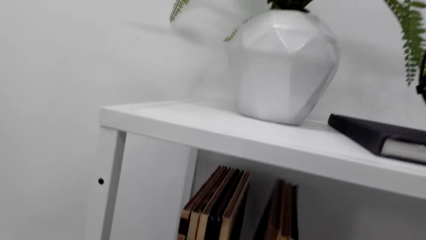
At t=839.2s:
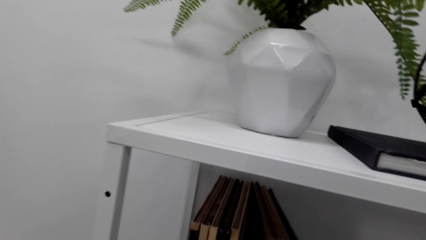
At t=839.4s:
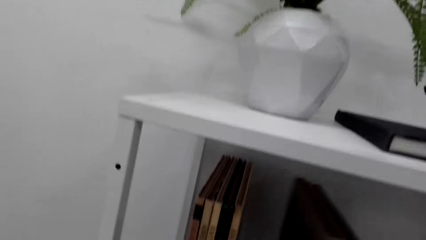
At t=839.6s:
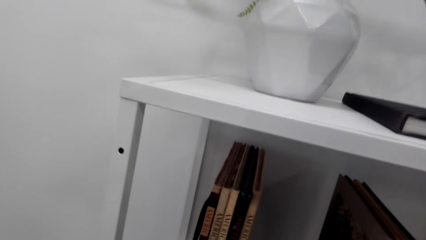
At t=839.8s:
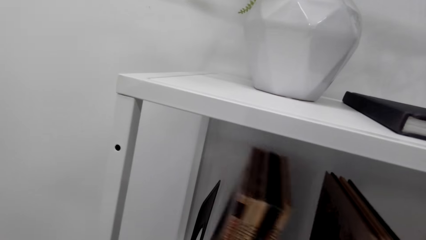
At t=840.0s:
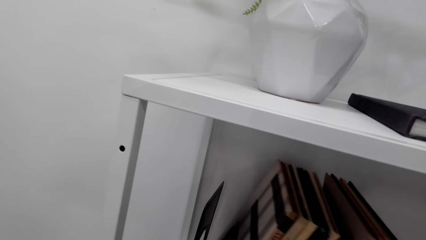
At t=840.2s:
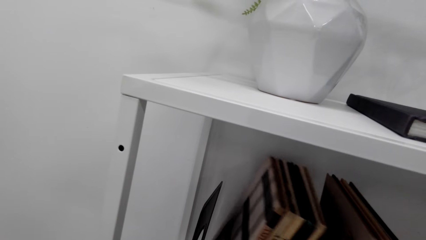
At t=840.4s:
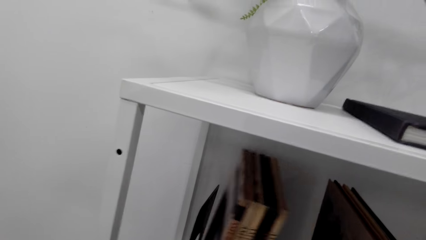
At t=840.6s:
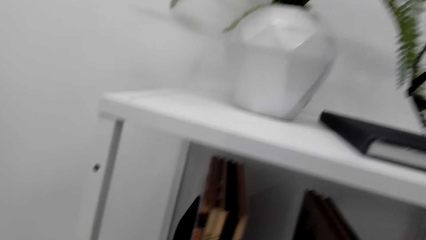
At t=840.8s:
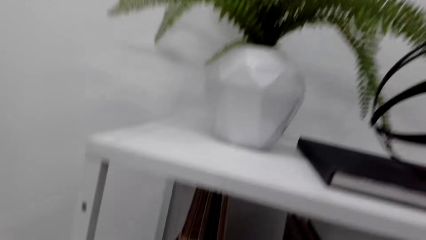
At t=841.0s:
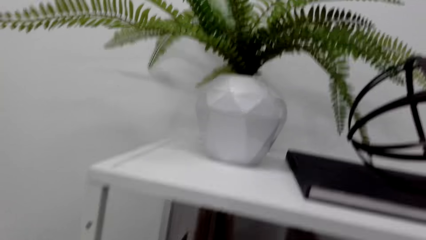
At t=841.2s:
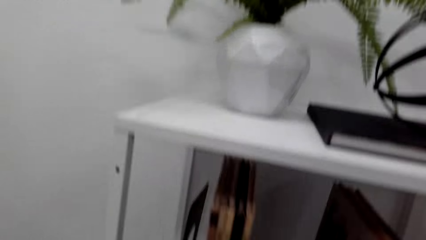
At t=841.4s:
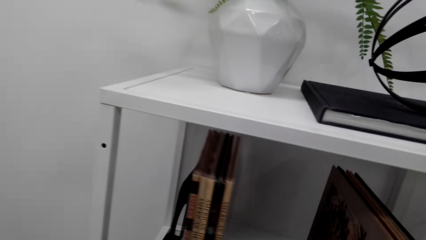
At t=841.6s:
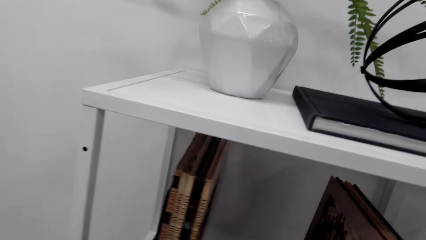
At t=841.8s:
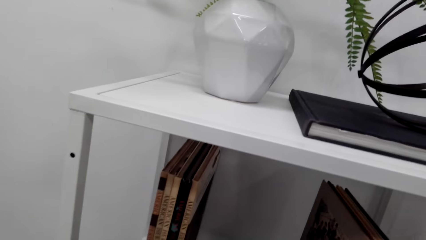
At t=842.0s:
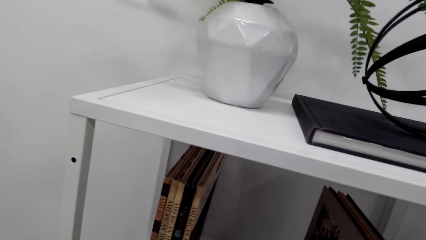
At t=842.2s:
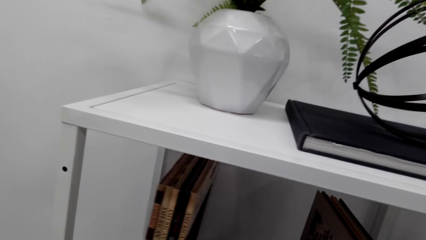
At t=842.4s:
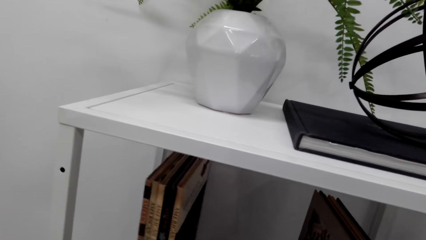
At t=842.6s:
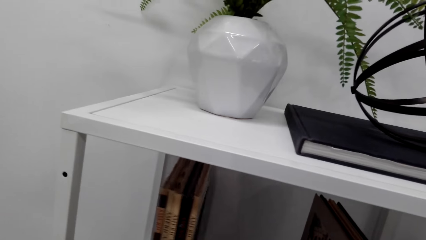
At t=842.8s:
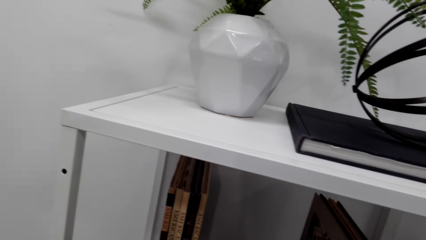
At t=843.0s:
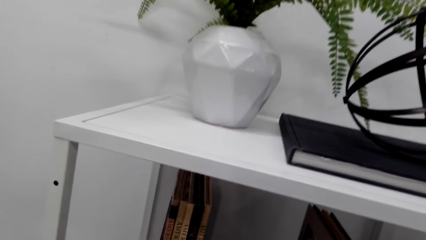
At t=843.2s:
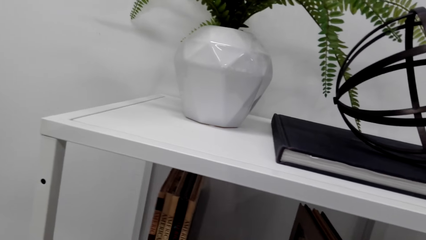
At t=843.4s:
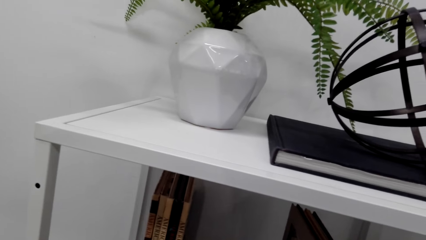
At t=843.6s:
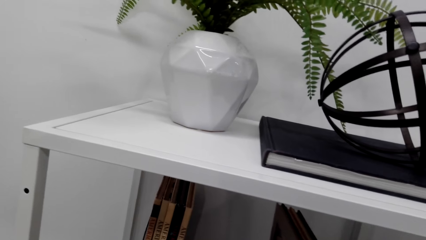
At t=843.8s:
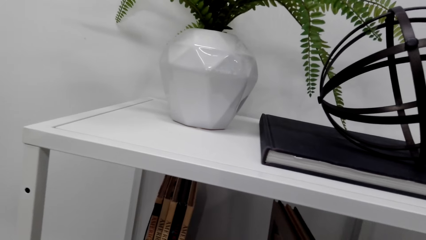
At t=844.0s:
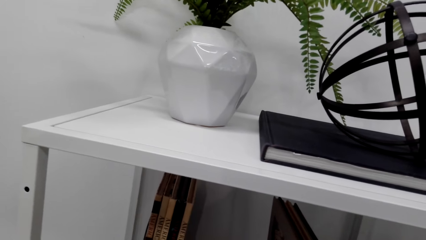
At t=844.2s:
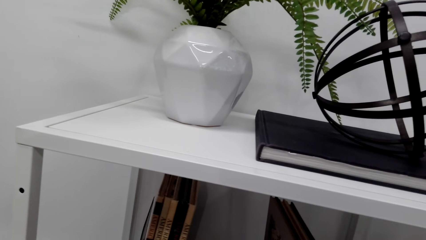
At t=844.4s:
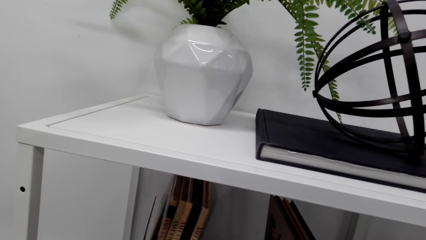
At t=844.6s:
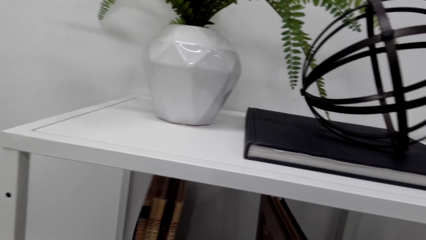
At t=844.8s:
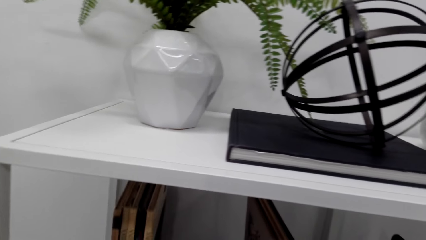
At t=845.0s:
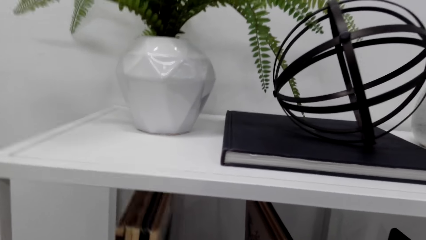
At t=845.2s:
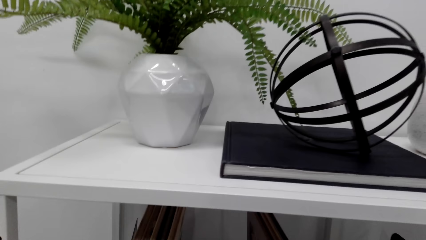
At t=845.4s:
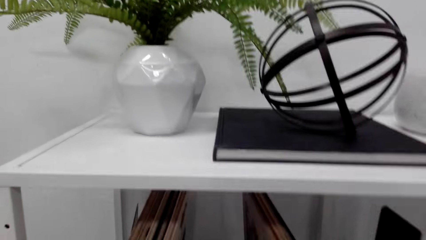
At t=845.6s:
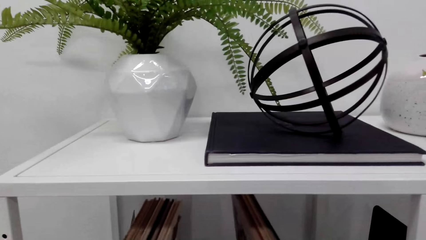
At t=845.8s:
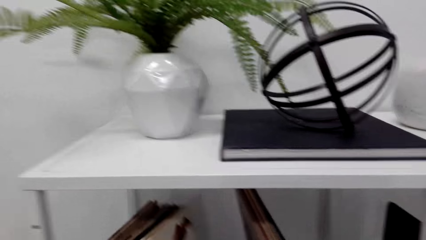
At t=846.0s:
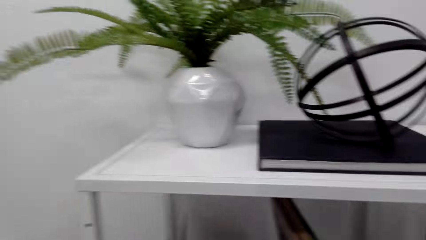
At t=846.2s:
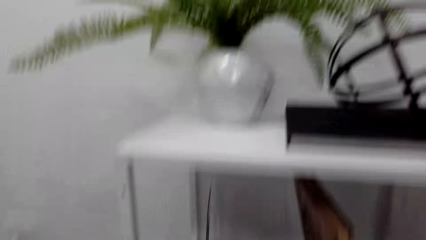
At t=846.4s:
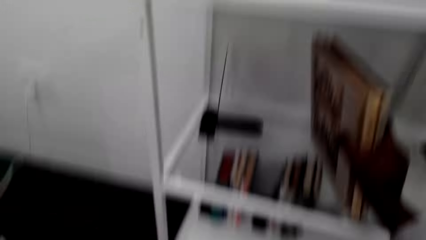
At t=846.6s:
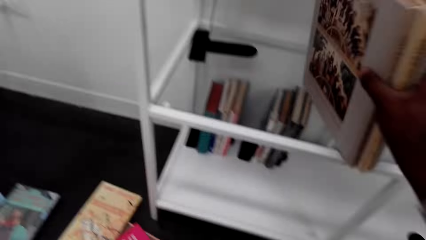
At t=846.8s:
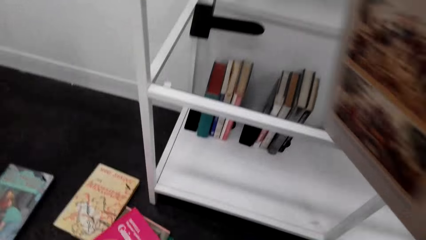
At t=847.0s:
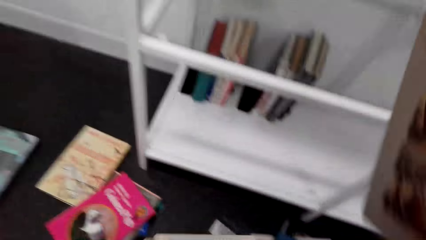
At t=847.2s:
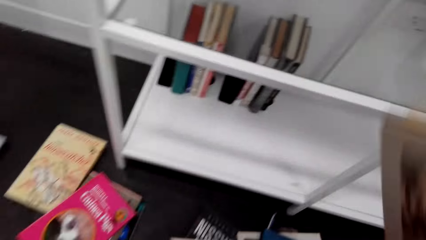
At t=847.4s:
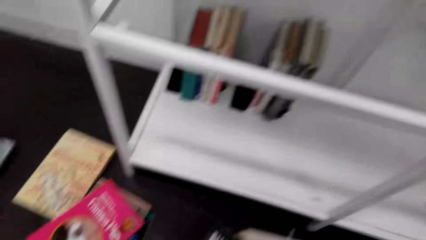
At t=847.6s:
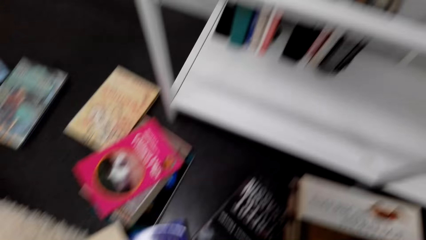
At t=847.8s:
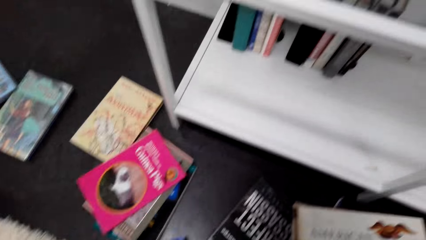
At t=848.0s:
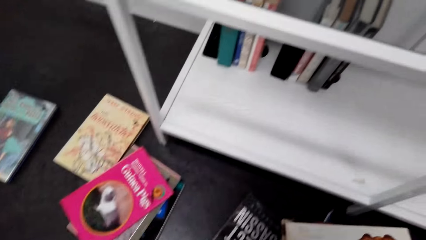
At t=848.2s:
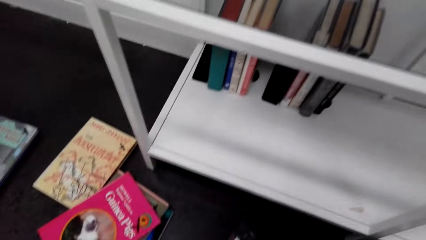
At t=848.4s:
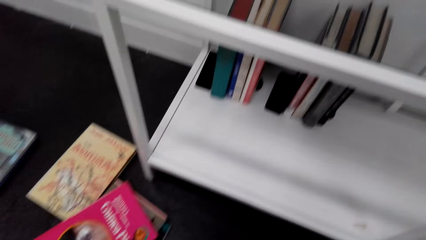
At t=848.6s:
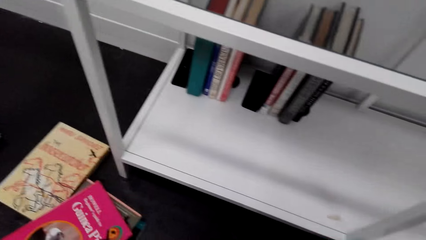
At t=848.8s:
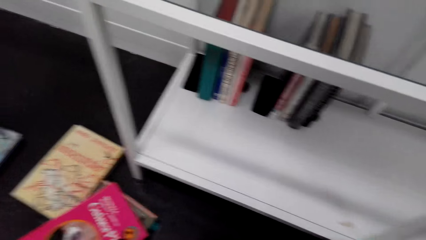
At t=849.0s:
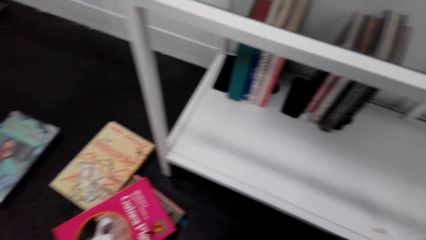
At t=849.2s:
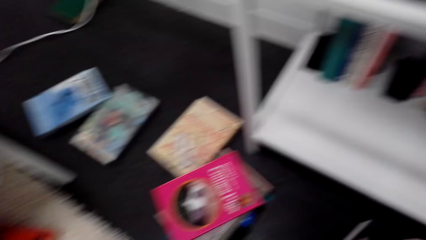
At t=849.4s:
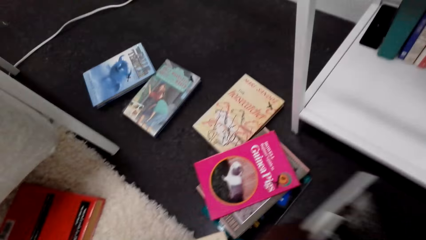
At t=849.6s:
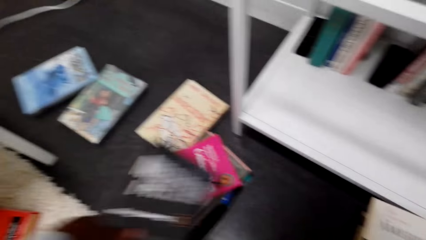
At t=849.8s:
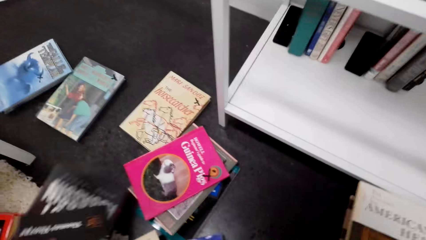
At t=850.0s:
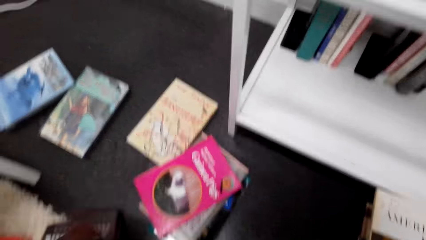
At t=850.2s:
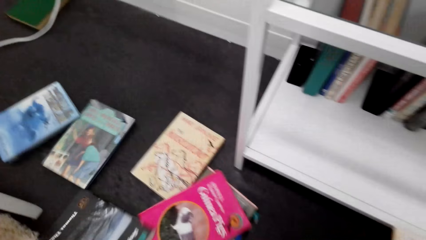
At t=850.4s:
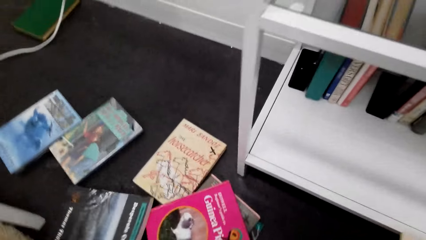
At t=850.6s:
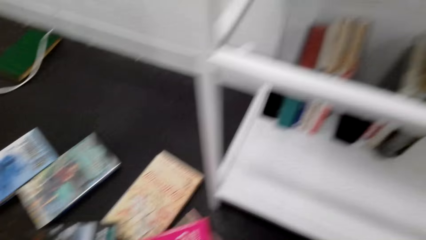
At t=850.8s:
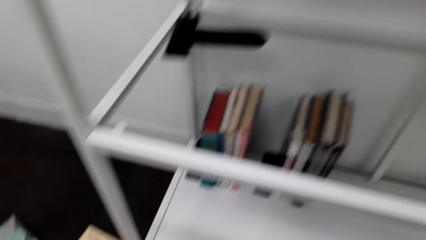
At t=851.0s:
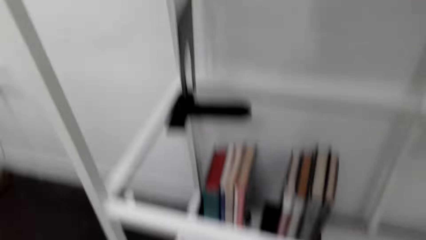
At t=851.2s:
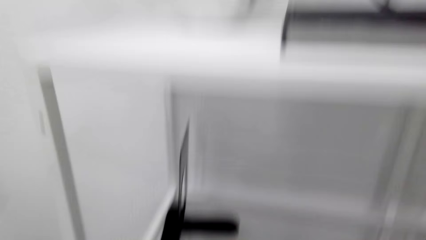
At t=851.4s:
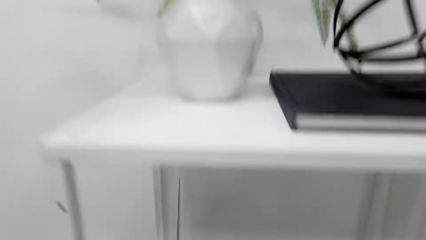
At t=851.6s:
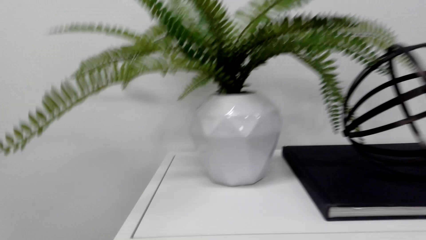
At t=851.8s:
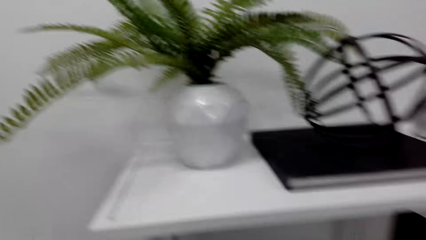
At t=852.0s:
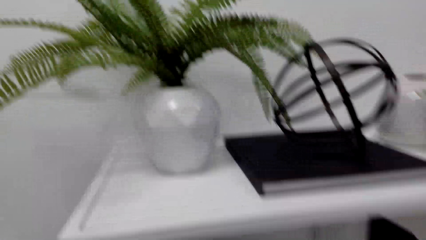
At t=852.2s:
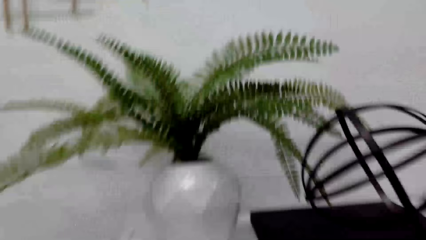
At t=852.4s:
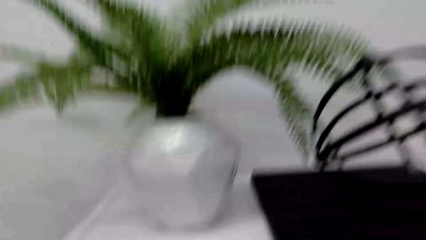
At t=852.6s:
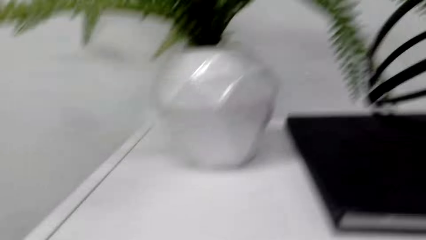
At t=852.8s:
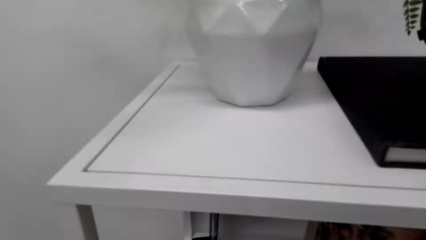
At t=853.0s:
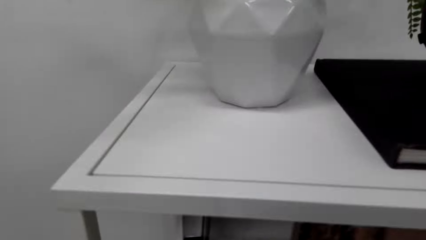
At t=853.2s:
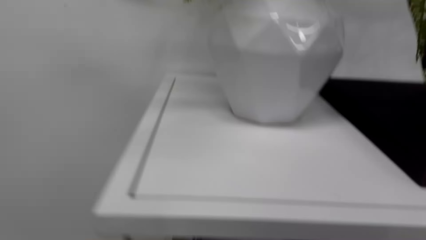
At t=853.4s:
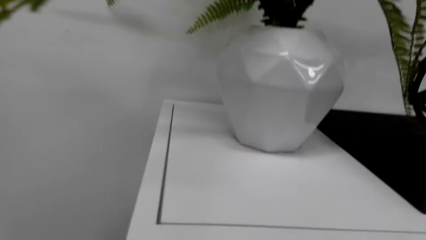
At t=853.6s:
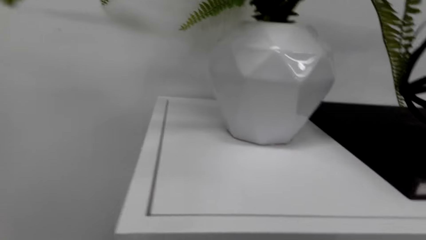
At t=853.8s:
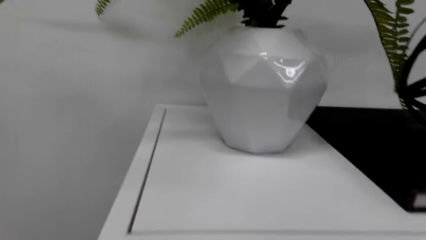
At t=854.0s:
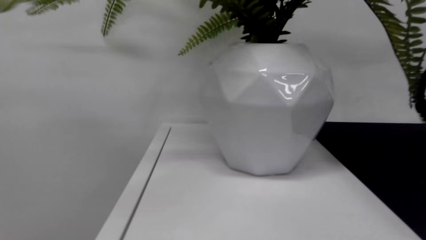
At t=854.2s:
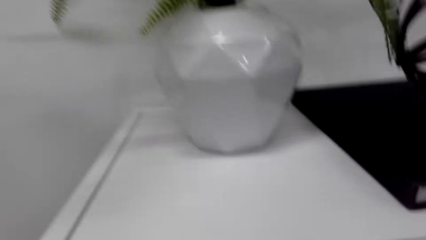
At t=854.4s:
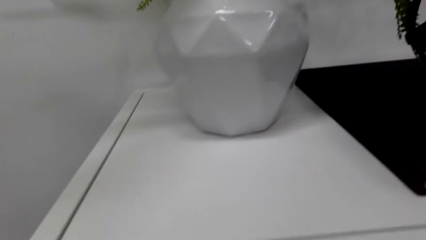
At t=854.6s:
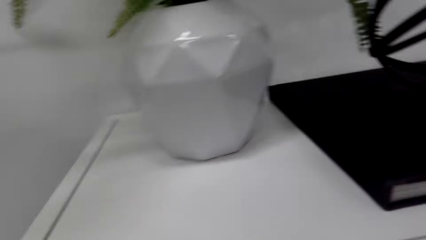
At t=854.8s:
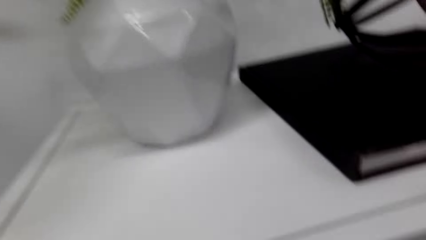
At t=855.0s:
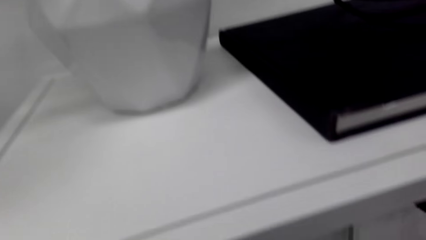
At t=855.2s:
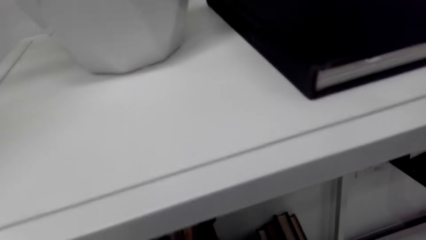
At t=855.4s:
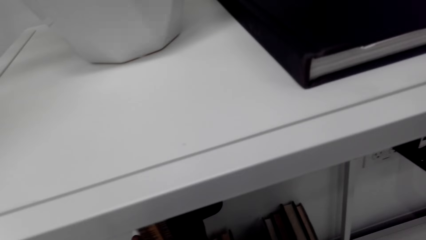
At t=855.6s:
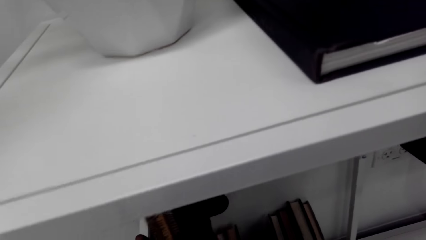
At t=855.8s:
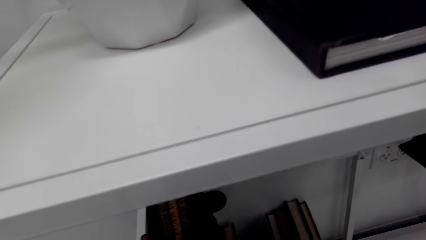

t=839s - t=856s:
The camera wearer removes some books. They adjust the books. They remove the books from the bookshelf. They check a book on the floor. They put some books on the floor. They place books in the shelf.
